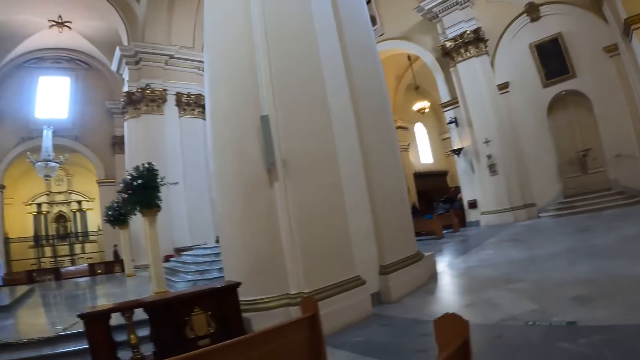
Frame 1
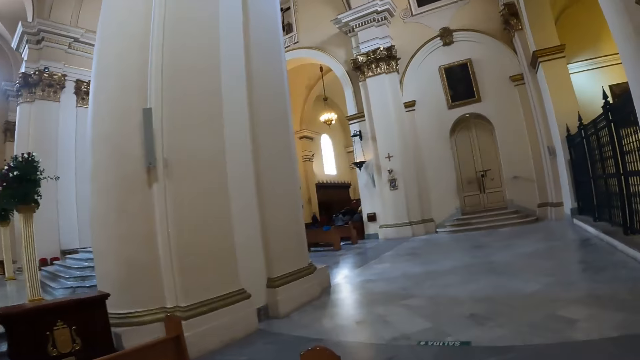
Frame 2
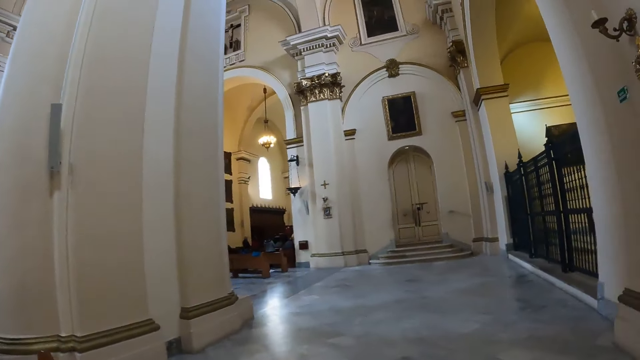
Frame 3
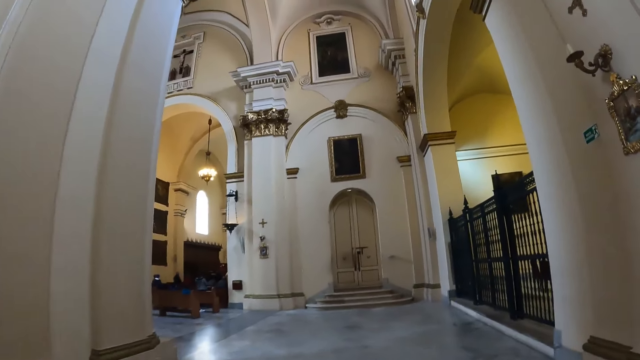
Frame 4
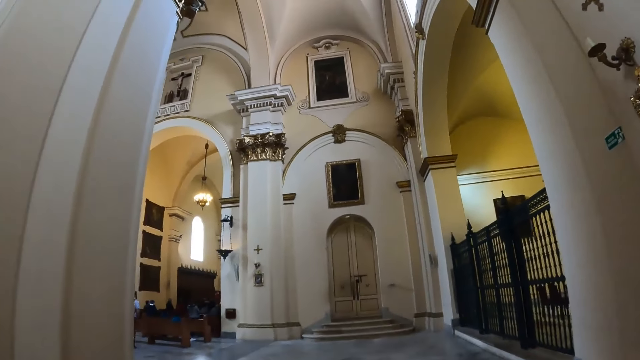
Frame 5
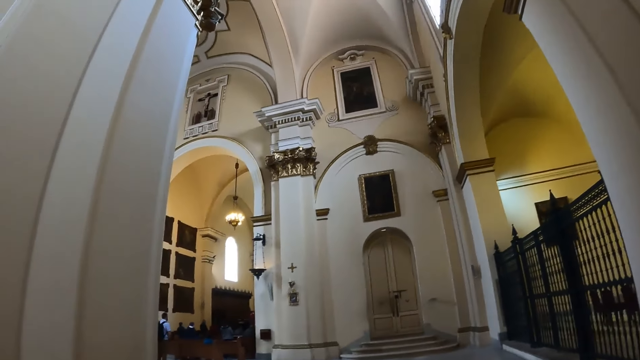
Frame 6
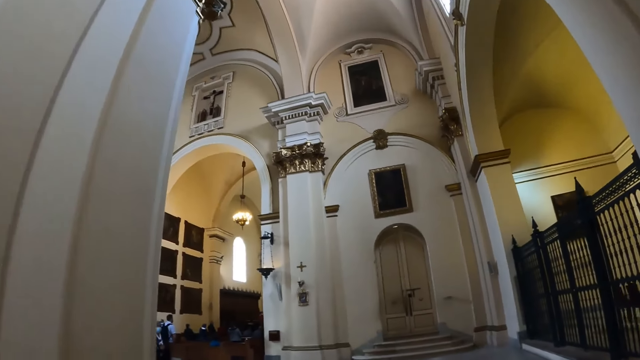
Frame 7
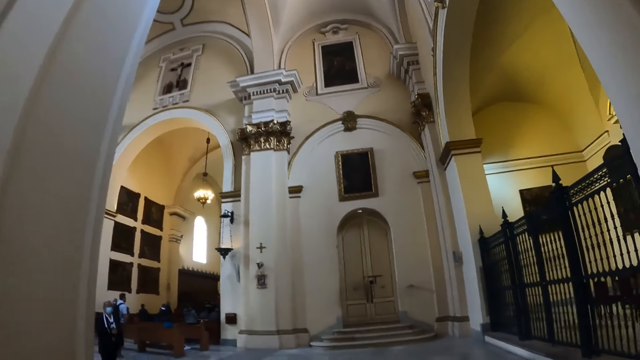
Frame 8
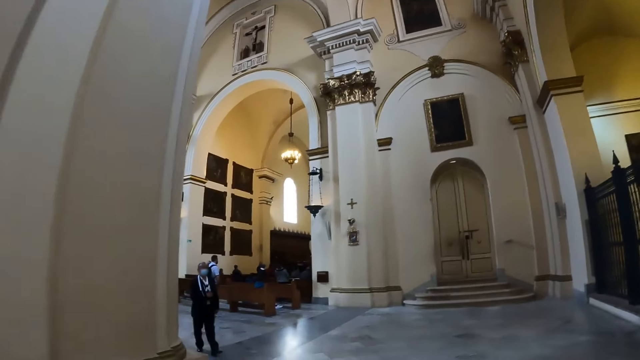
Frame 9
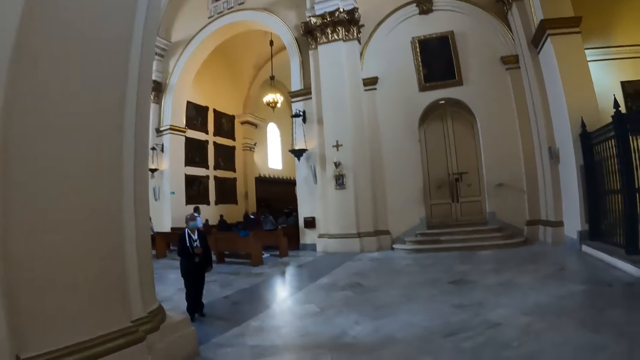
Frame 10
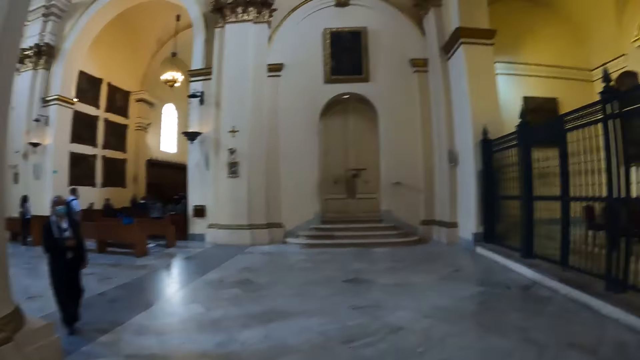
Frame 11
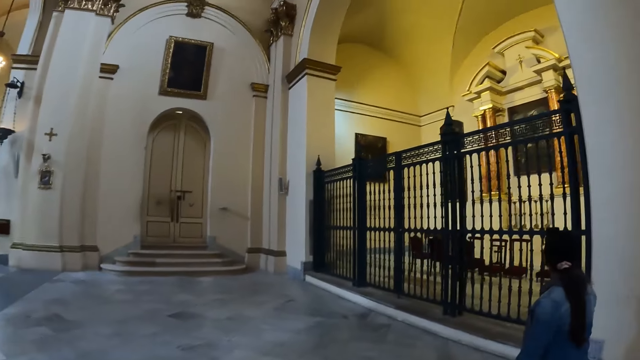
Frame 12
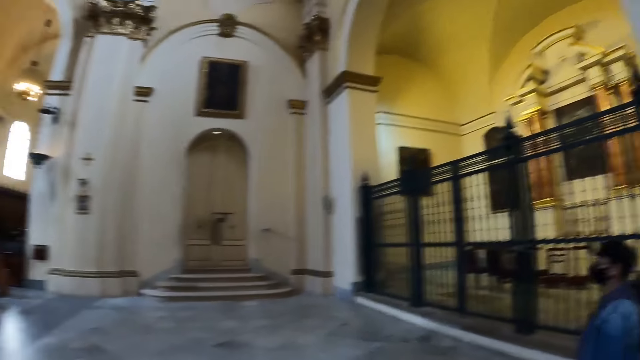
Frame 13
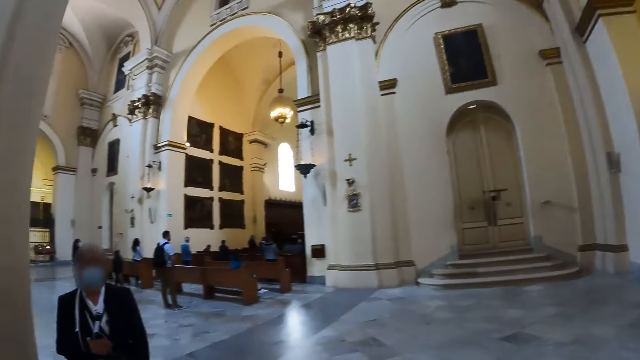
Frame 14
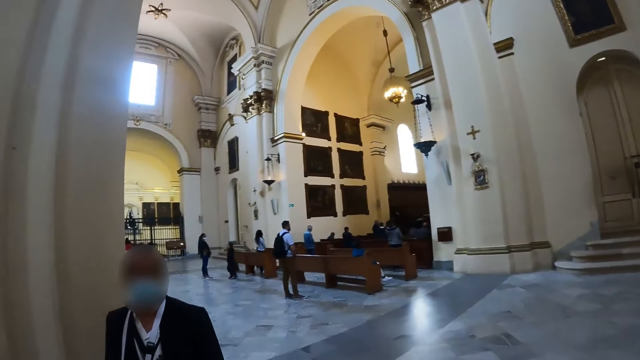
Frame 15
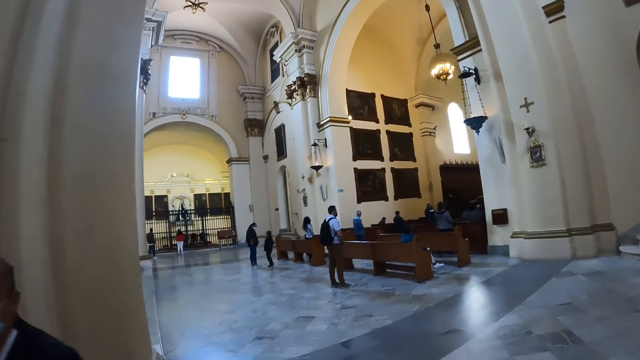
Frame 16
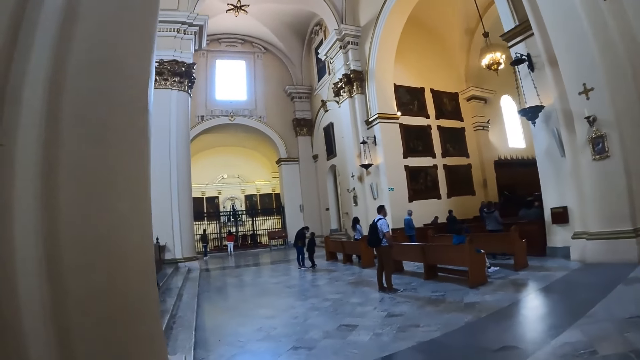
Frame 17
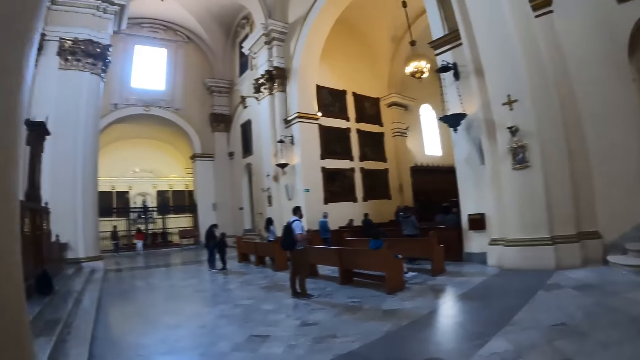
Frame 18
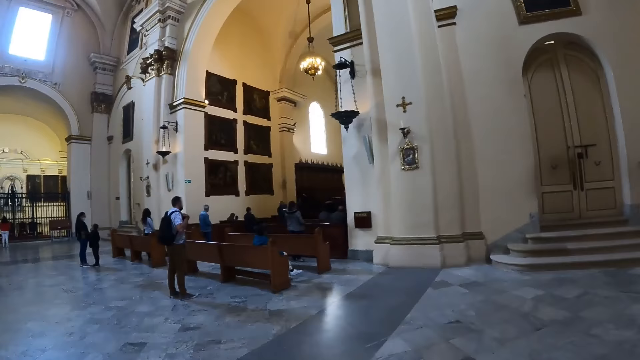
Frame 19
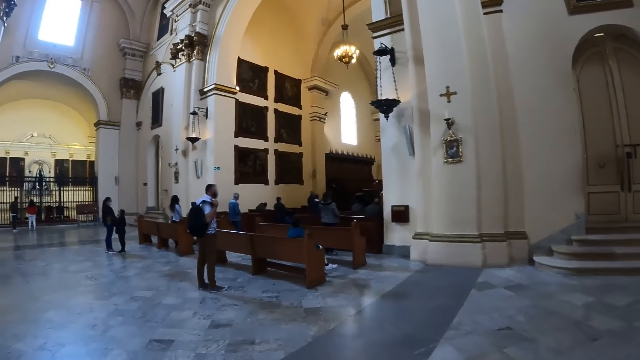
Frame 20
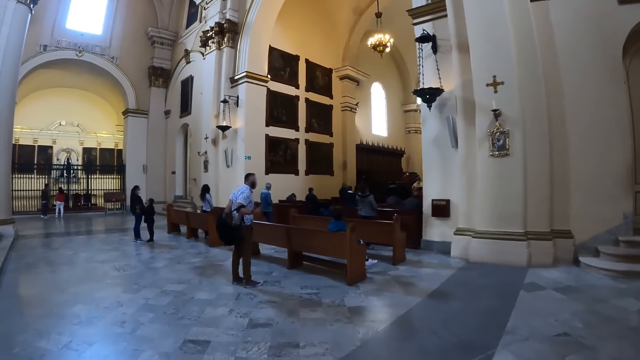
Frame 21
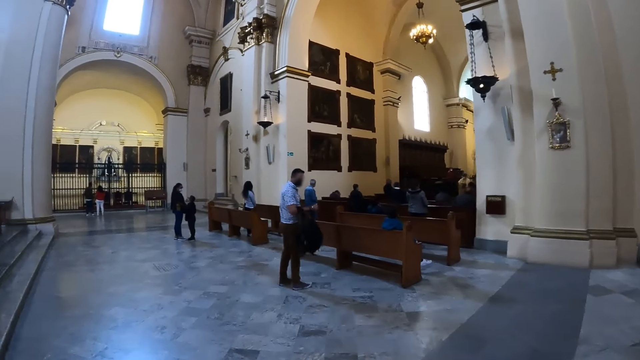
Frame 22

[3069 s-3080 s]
The camera wearer walks around.

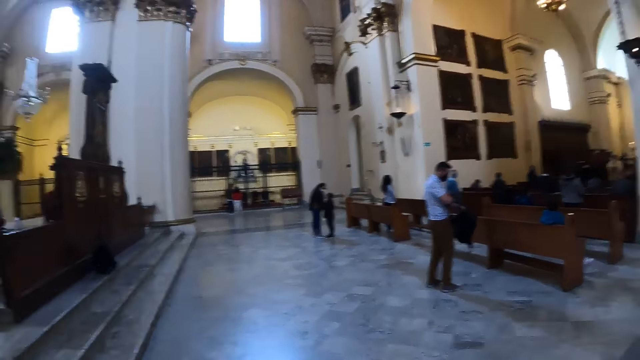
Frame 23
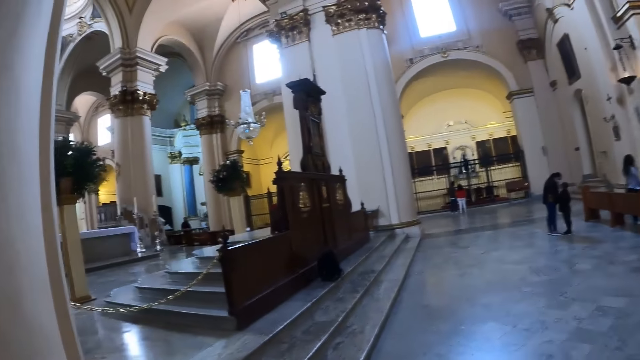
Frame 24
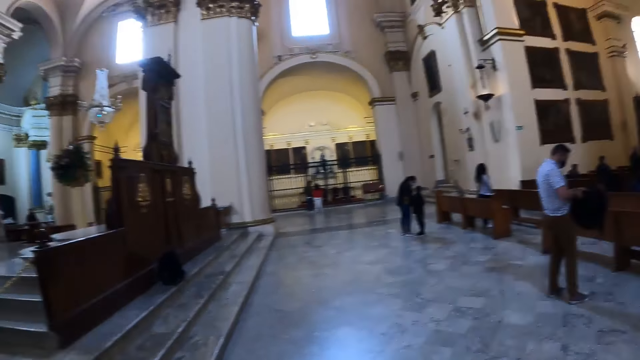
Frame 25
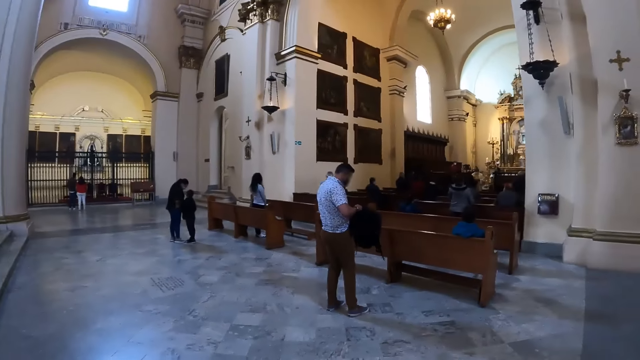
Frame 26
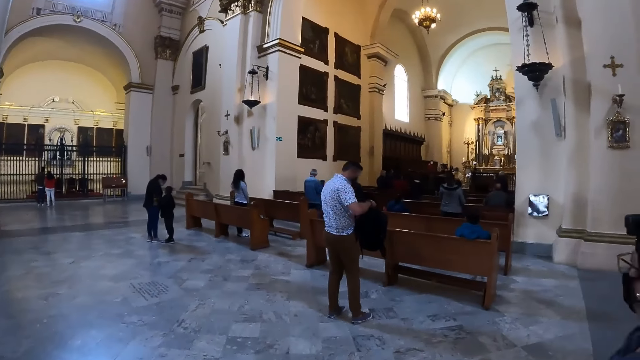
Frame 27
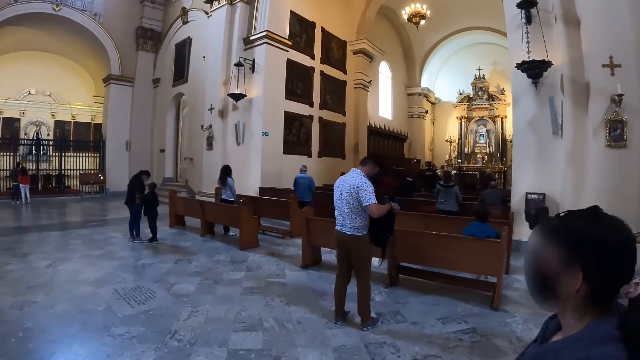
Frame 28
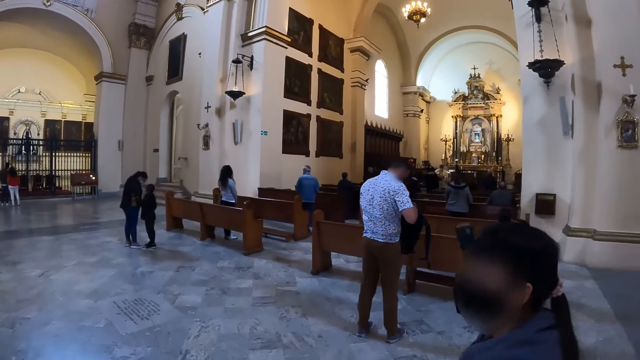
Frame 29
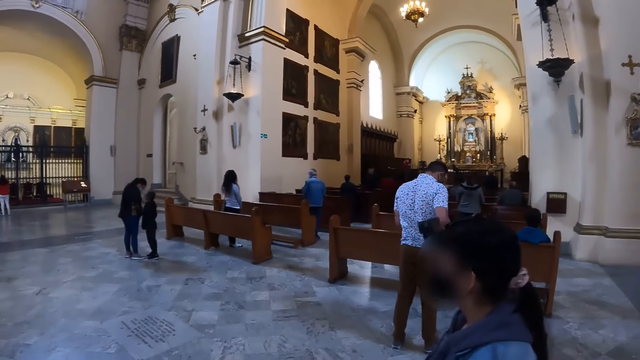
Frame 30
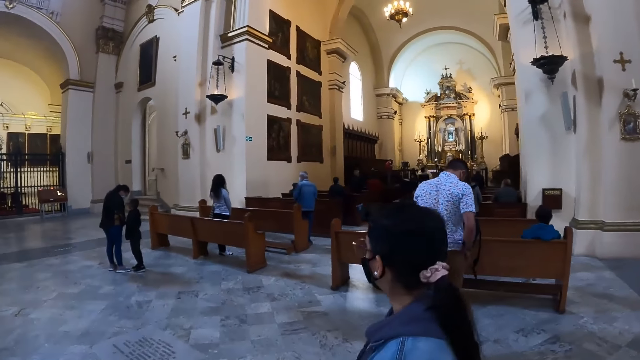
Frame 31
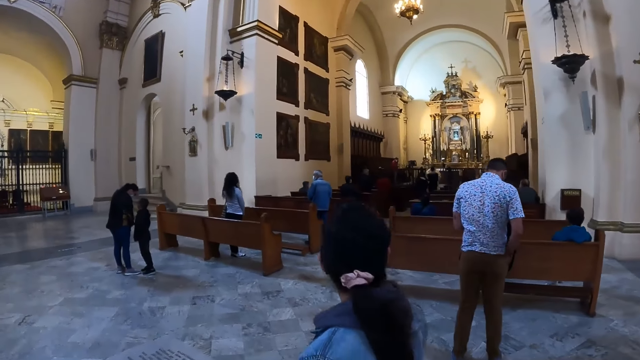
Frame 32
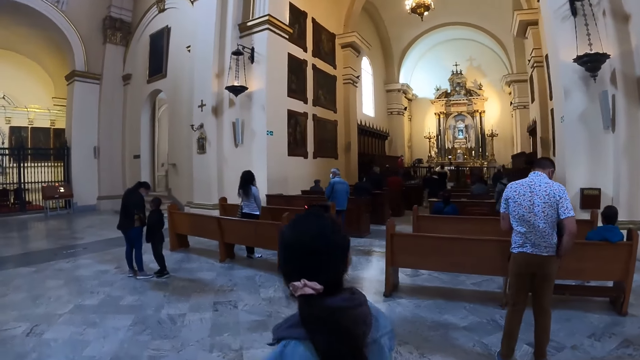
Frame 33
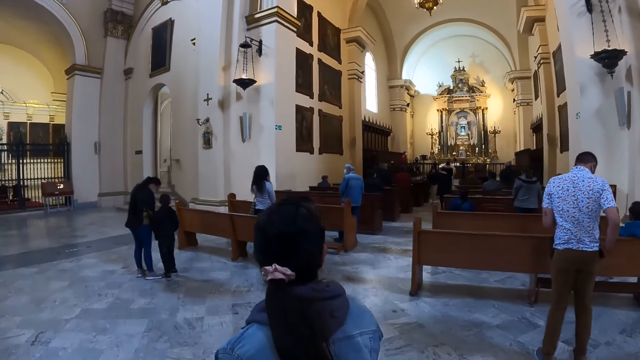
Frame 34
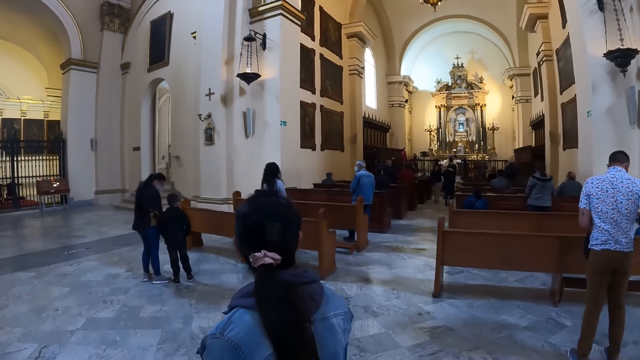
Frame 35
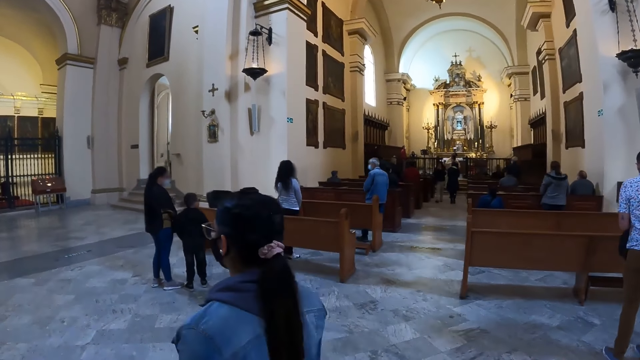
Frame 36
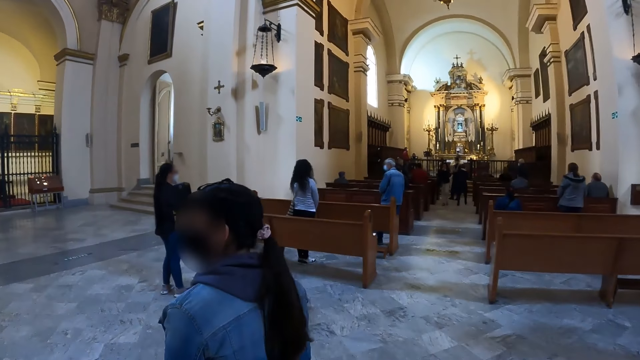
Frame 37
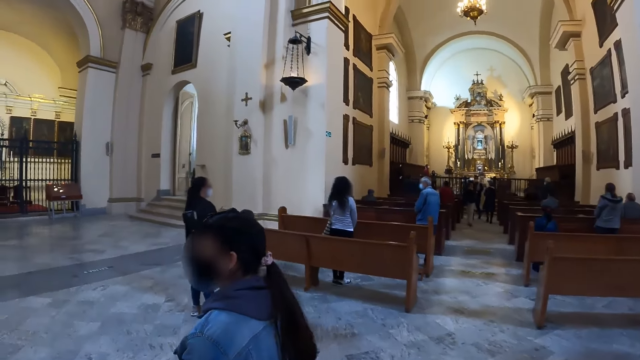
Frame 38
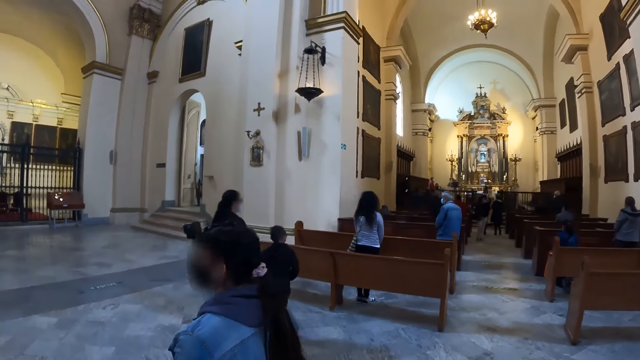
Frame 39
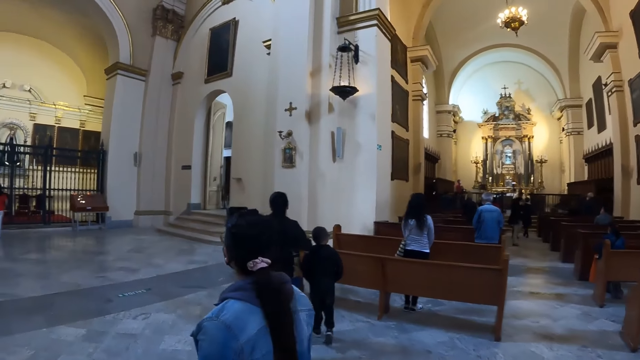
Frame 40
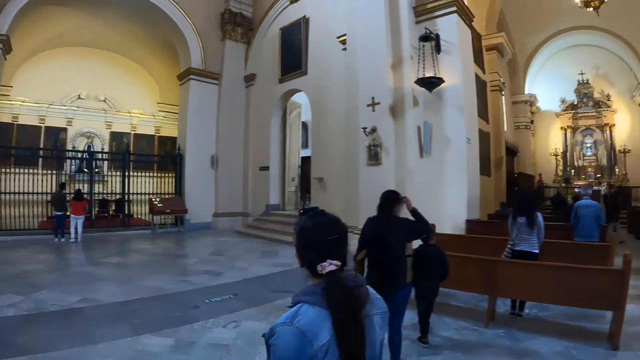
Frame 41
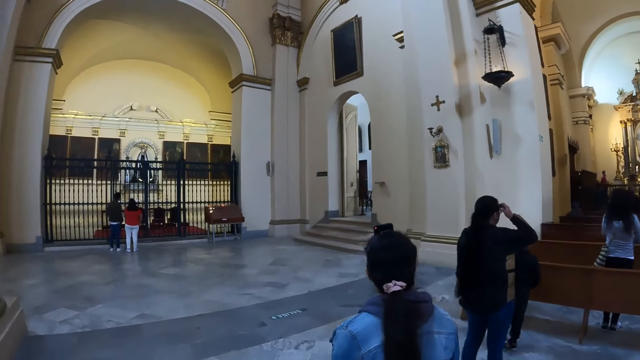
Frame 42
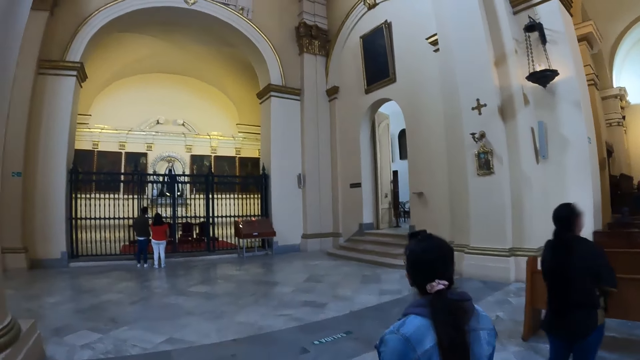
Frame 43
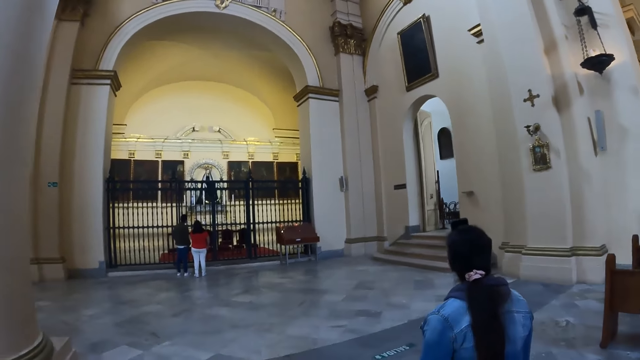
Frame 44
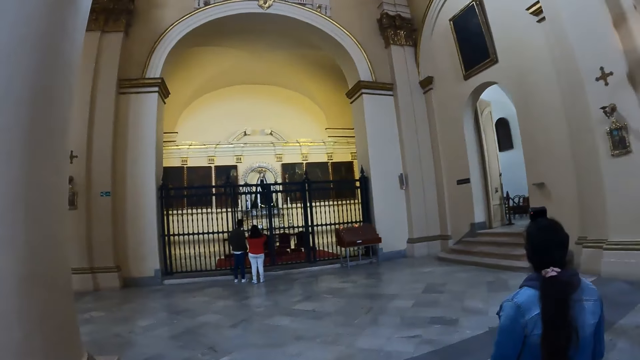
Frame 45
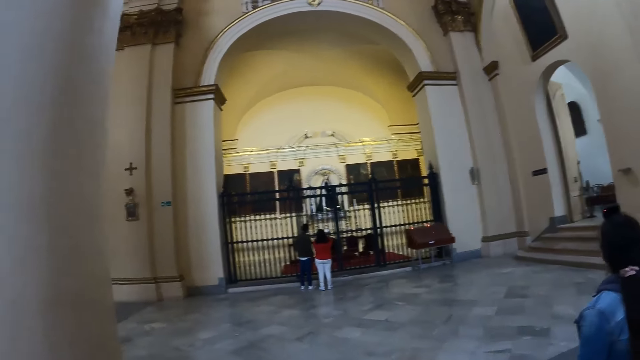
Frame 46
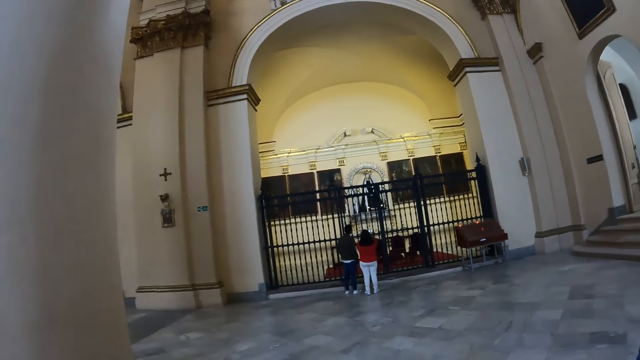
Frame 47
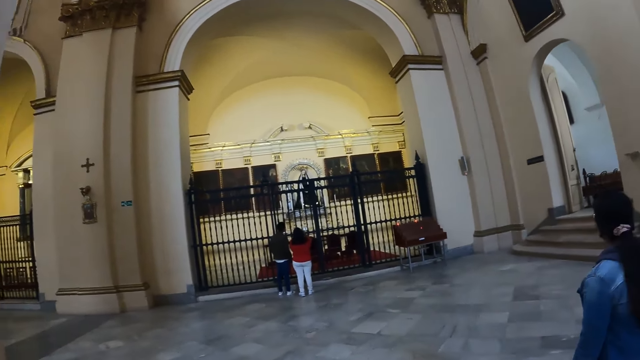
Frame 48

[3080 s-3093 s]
The camera wearer talks to a person. They walk around.
